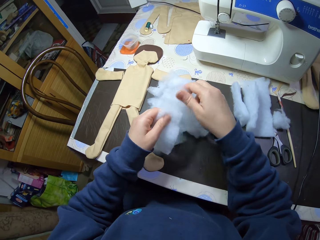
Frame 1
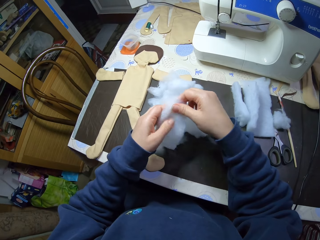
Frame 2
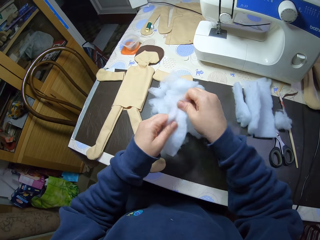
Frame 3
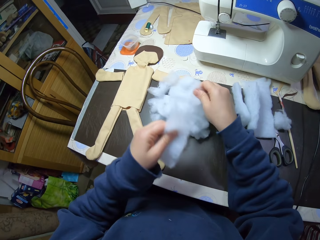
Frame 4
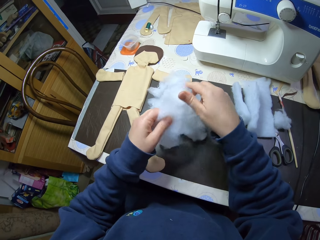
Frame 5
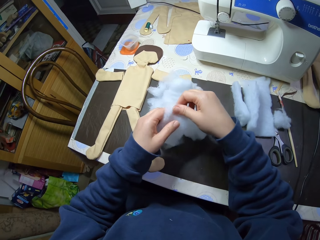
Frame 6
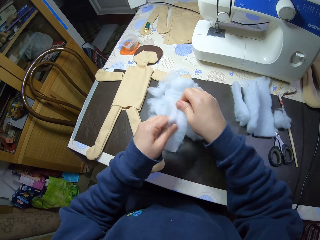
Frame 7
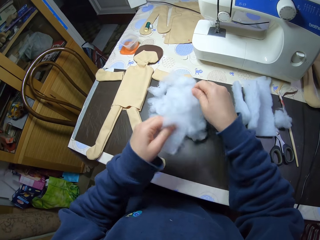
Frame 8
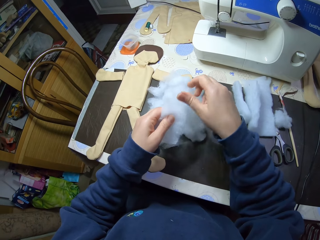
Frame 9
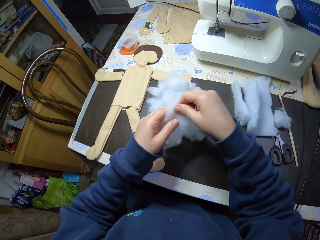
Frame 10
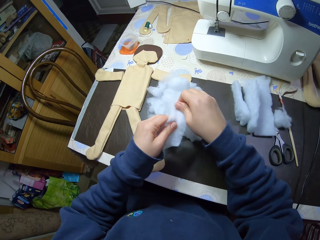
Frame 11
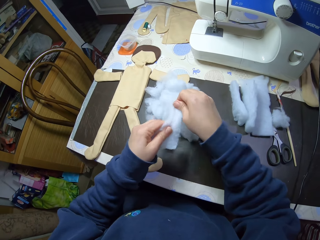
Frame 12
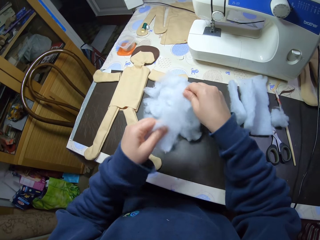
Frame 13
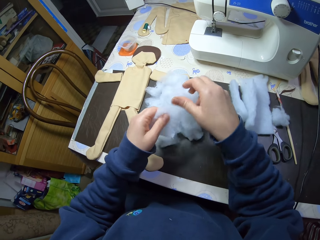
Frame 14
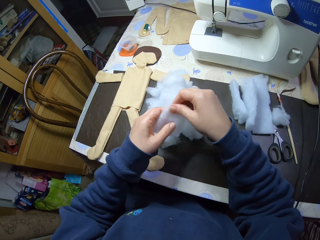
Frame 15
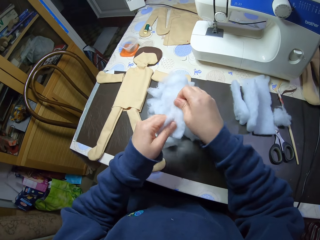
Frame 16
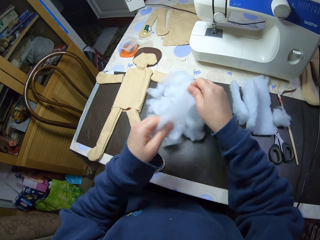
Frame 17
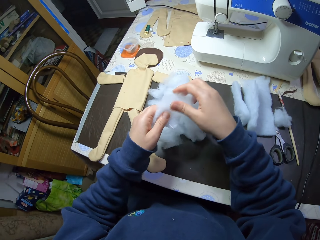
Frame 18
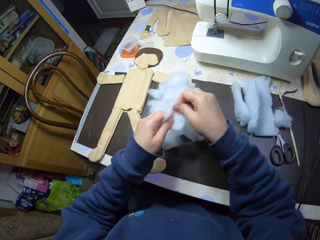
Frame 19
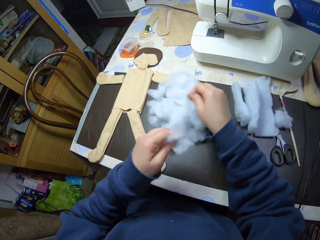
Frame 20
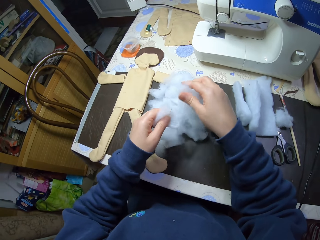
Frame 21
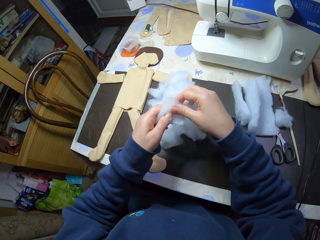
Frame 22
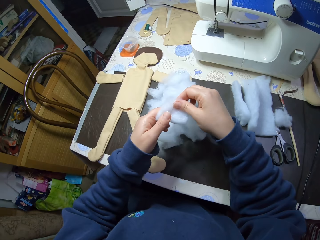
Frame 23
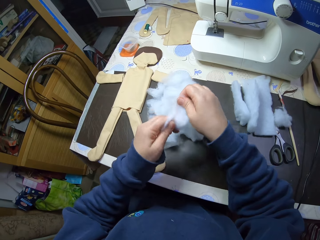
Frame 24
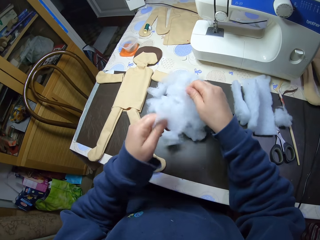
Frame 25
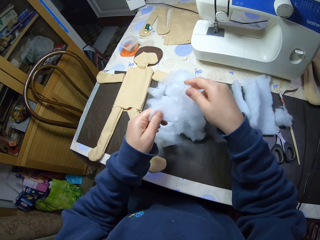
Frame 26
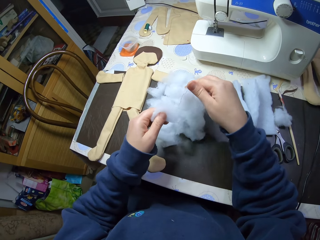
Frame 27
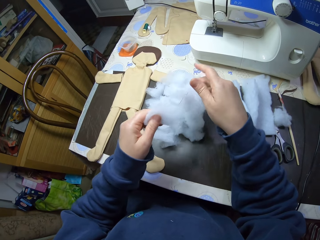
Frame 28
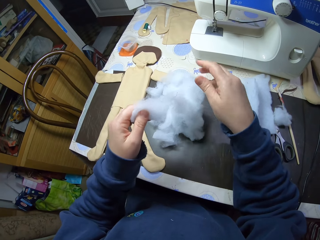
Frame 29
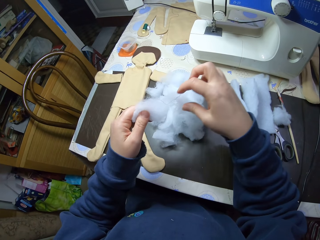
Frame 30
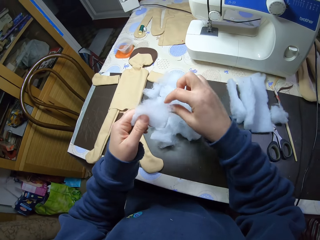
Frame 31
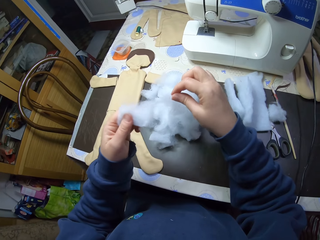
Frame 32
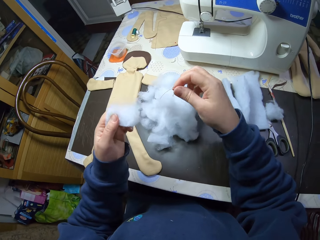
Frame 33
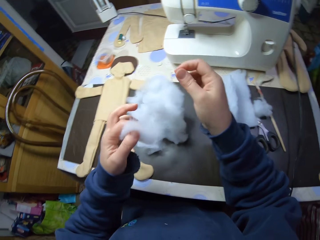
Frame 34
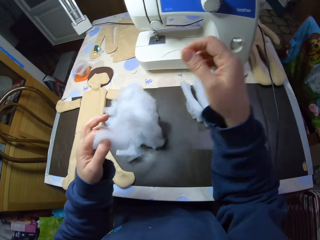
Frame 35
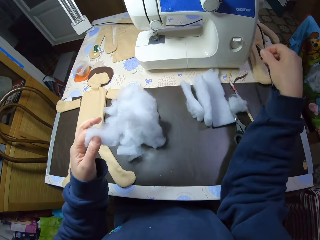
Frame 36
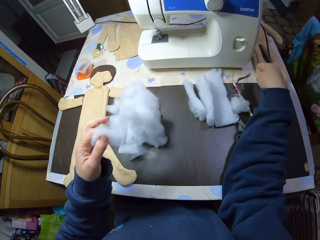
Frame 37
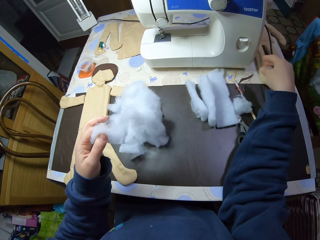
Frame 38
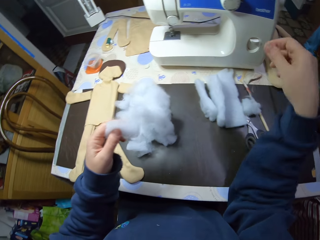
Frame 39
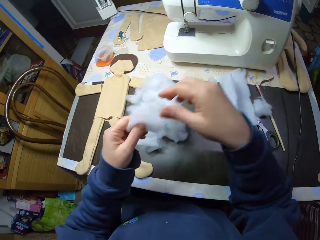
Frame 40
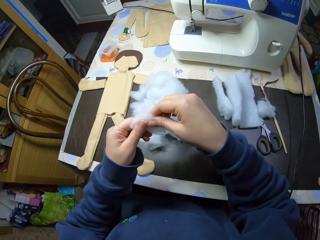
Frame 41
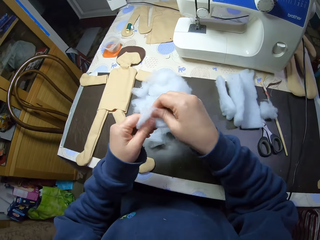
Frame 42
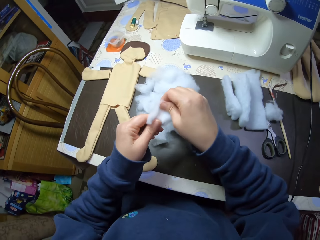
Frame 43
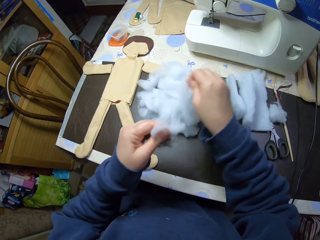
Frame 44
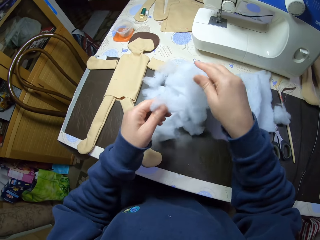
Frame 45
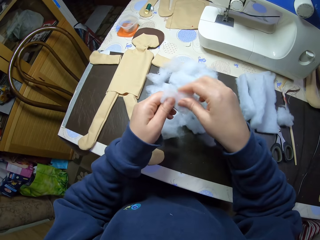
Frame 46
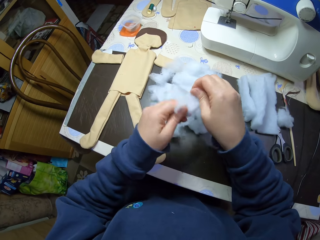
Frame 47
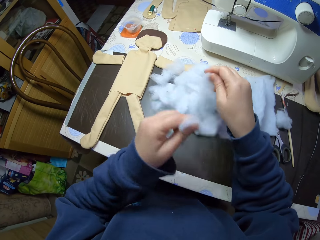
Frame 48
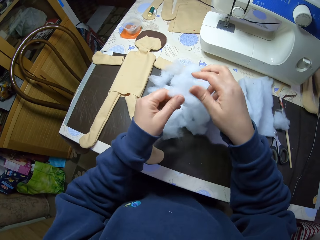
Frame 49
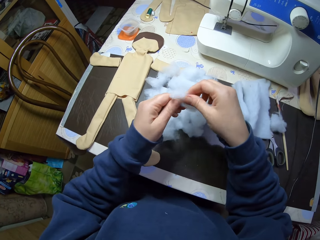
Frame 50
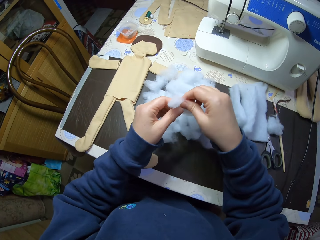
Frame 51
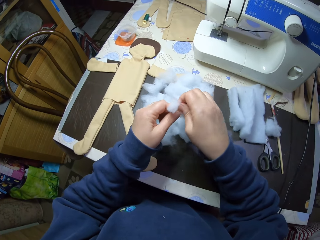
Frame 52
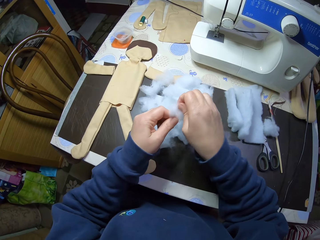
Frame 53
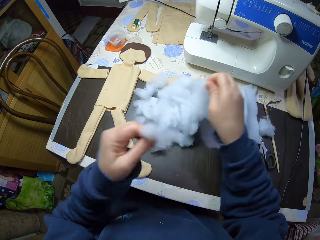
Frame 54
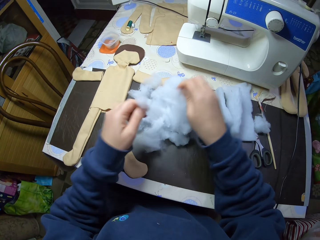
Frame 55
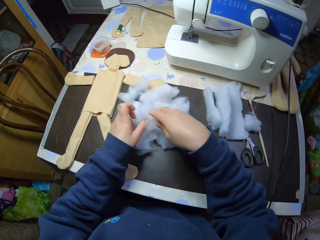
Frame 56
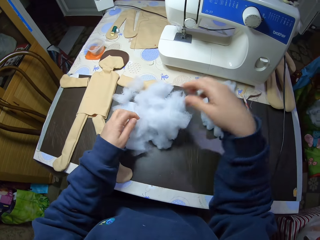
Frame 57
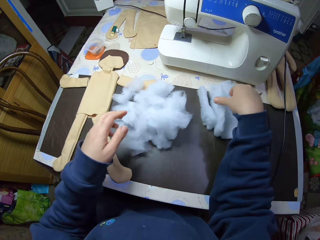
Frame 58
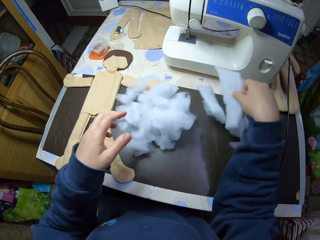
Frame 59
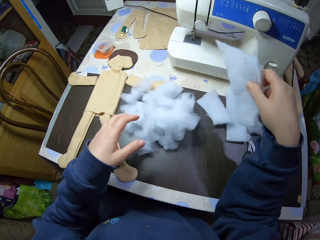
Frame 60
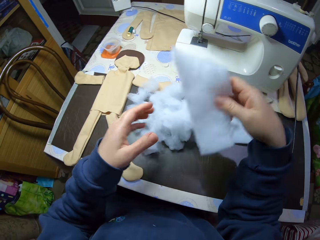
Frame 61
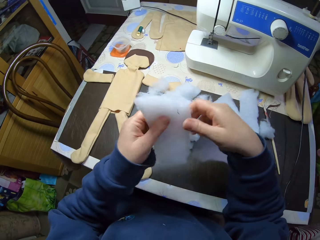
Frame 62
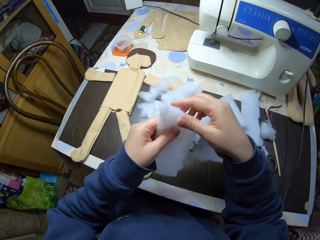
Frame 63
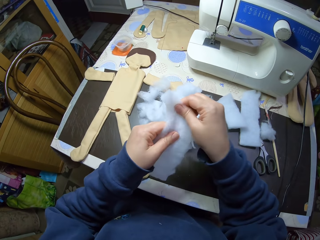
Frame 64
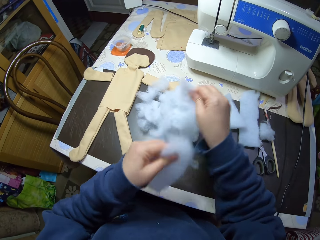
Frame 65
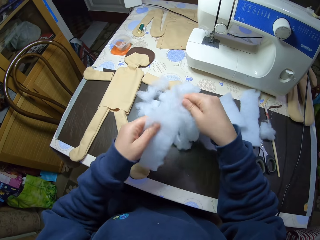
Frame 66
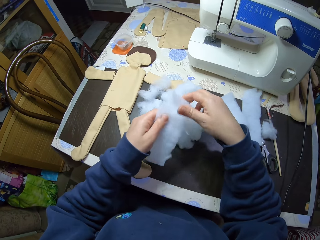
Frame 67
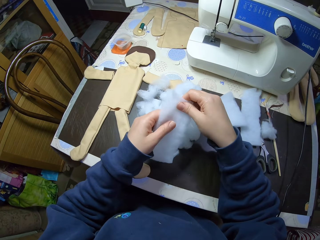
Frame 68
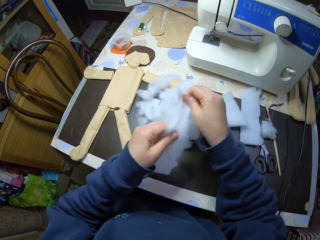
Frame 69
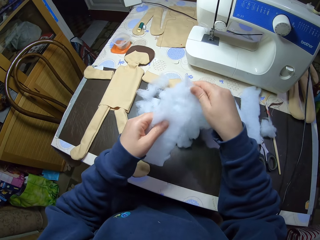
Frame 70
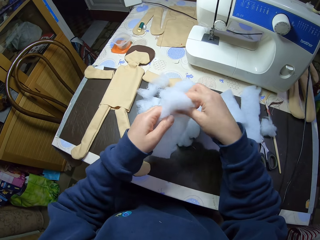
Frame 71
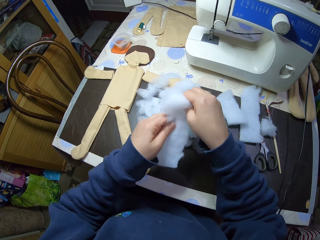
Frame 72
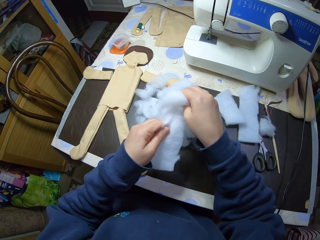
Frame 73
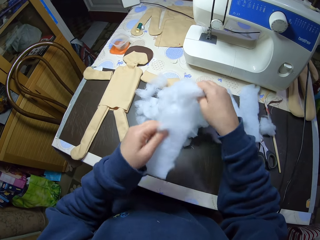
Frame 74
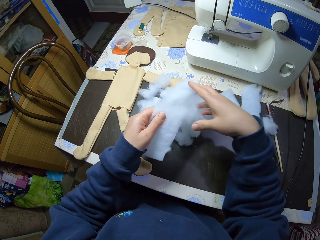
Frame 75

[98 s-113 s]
The camera wearer takes out a thread from the cotton wool. She drops the thread on the table. She cuts the cotton wool in her hand into shreds on the table with her hand. She picks up a piece of cotton wool from the table. She cuts the piece of cotton wool into shreds on the table with her hand.

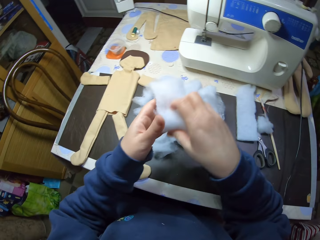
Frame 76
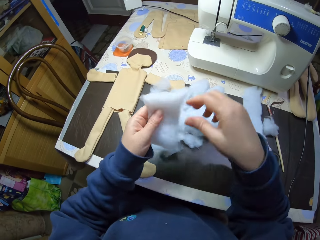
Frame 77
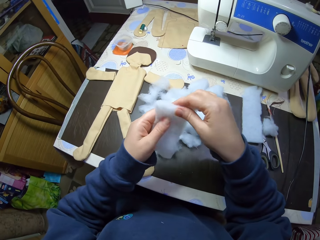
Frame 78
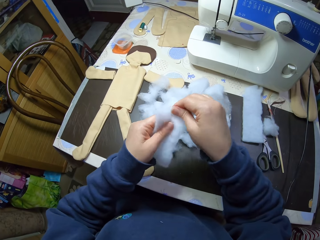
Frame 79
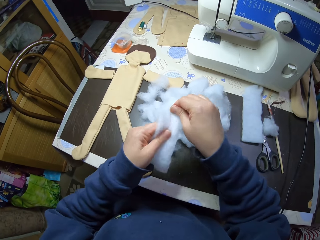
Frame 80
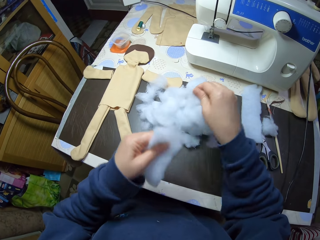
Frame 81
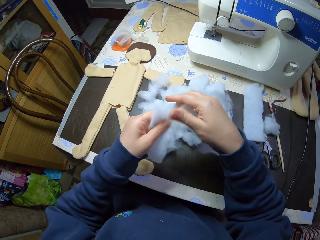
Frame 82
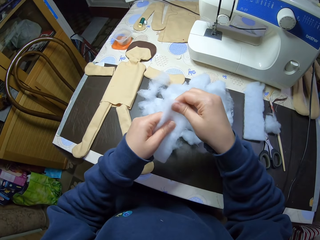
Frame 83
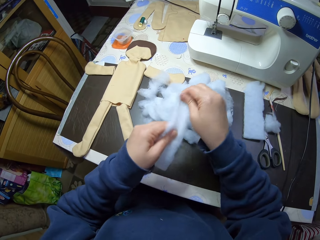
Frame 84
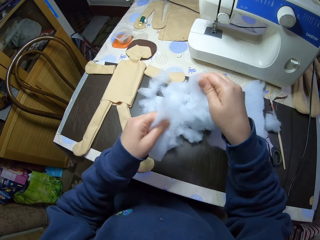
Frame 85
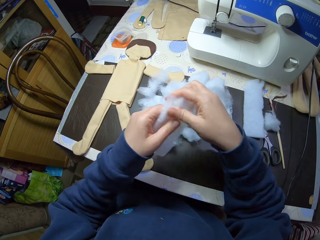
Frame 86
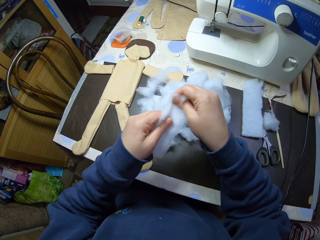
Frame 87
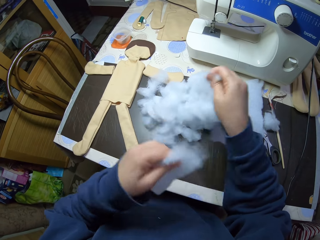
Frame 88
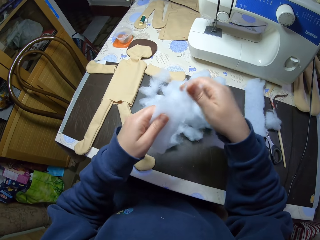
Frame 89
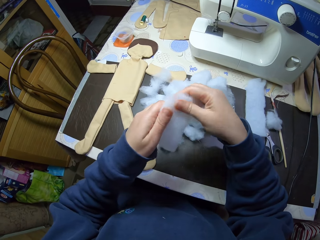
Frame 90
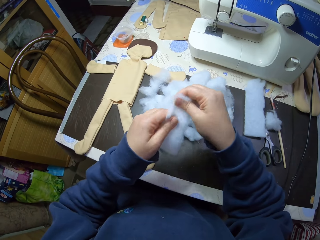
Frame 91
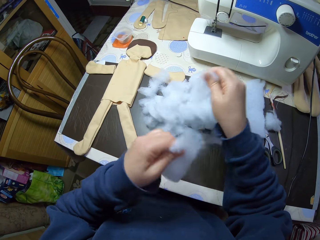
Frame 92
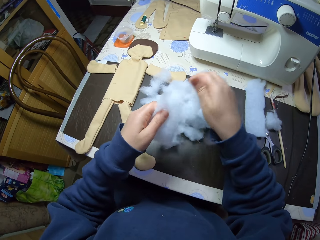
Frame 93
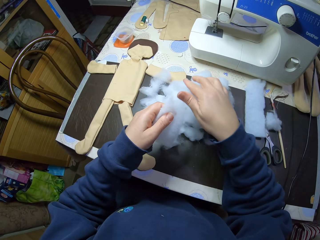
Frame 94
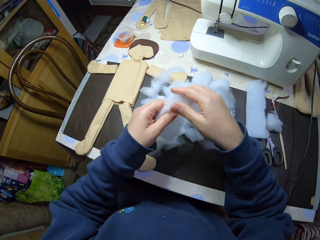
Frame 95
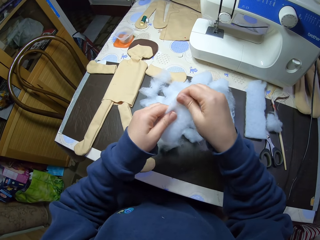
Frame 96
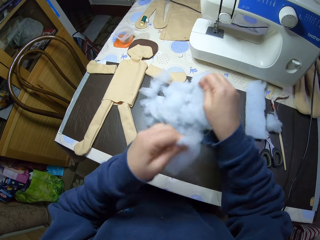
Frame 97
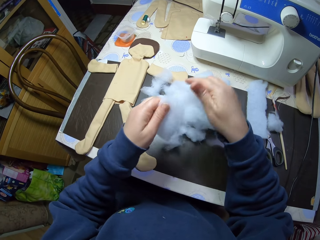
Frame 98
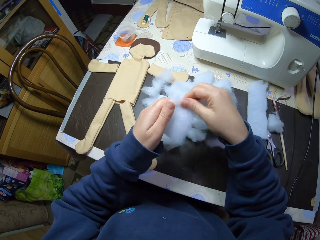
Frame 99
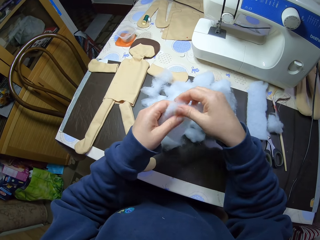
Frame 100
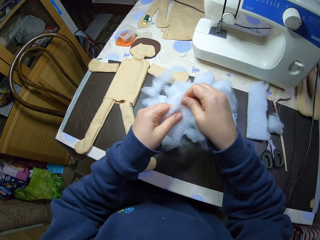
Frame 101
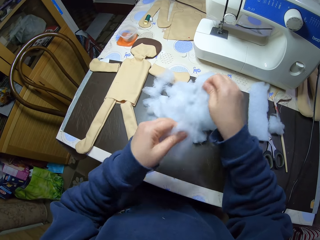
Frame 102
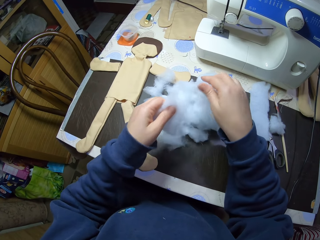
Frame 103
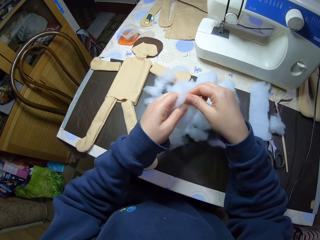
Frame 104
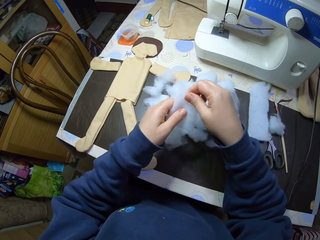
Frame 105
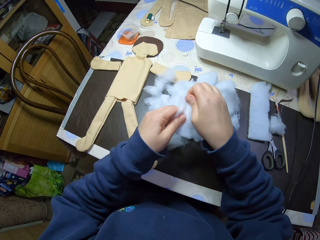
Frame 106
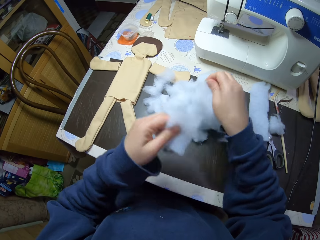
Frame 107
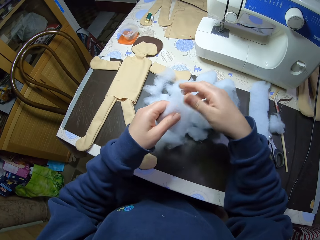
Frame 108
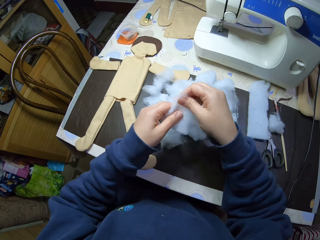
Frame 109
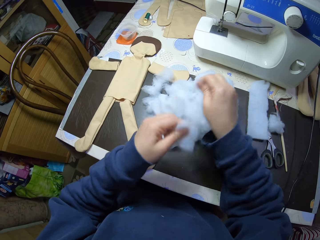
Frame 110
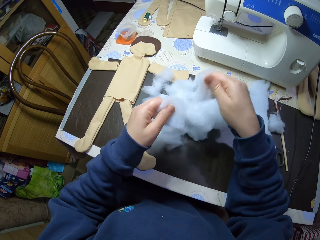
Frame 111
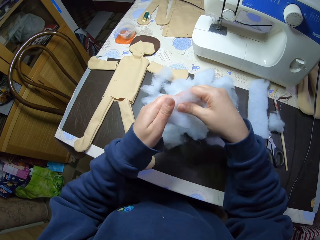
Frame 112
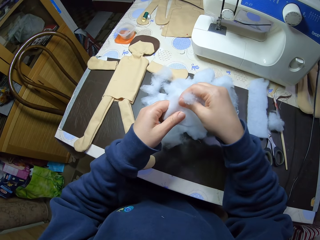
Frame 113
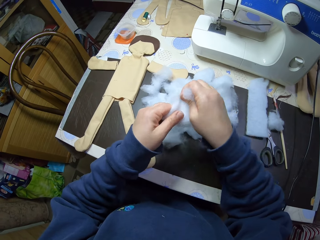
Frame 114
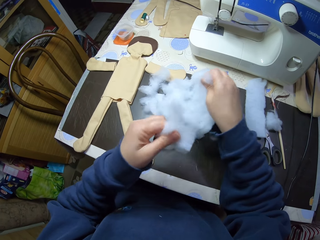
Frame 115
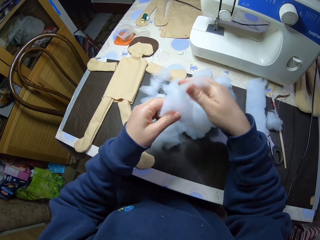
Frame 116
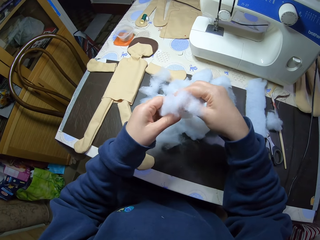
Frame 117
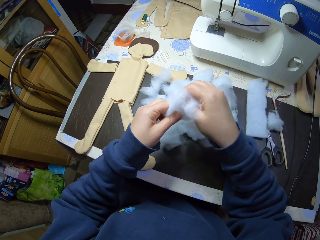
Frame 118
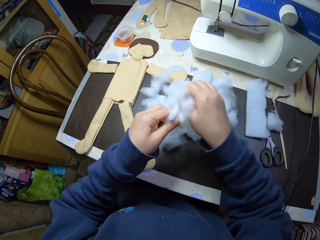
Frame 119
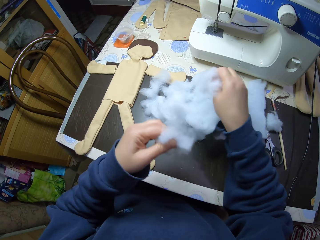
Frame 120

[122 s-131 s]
The camera wearer picks up a piece of cotton wool from the table. She cuts the piece of cotton wool into shreds on the table with her hand.
